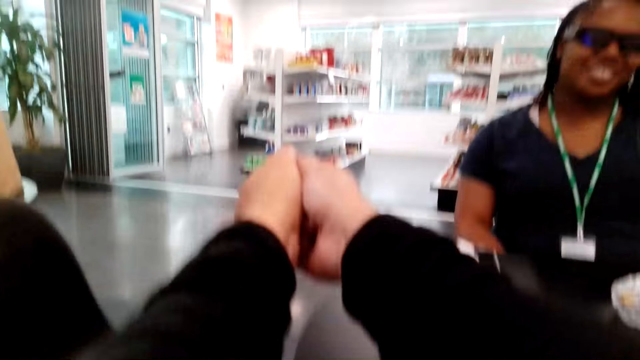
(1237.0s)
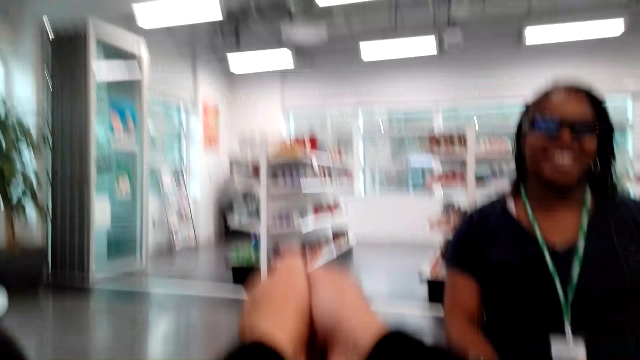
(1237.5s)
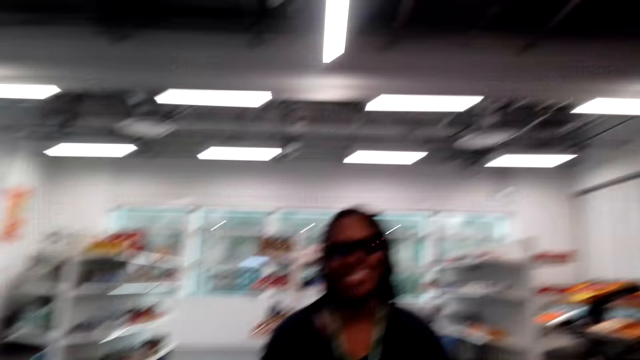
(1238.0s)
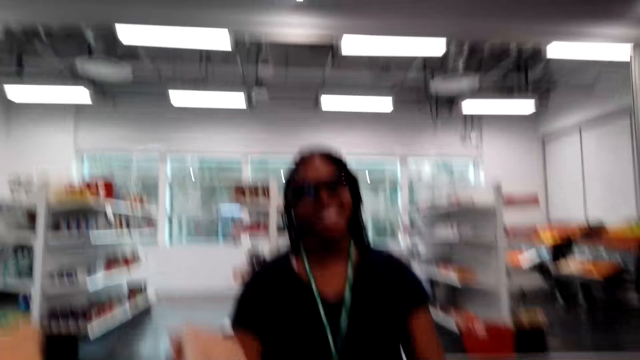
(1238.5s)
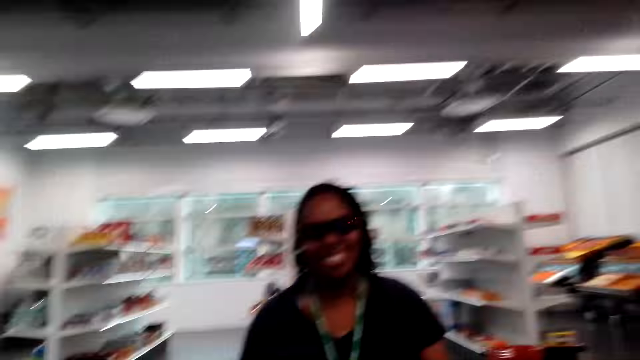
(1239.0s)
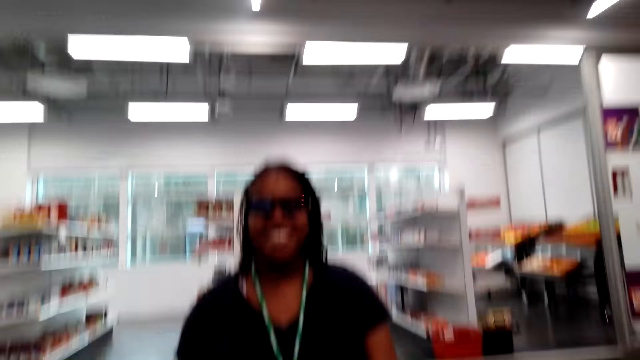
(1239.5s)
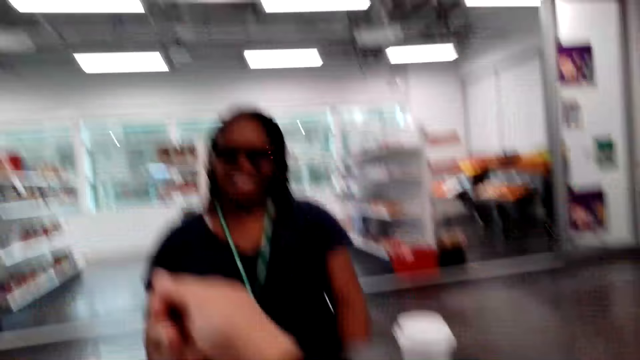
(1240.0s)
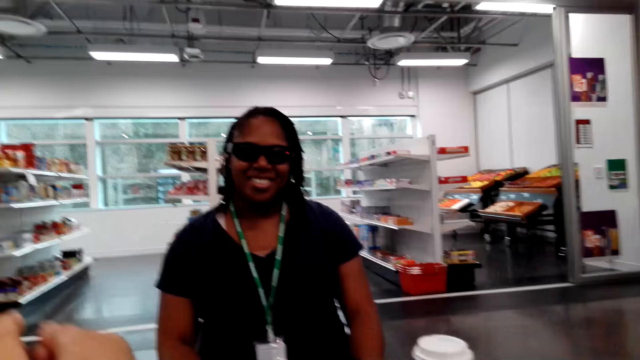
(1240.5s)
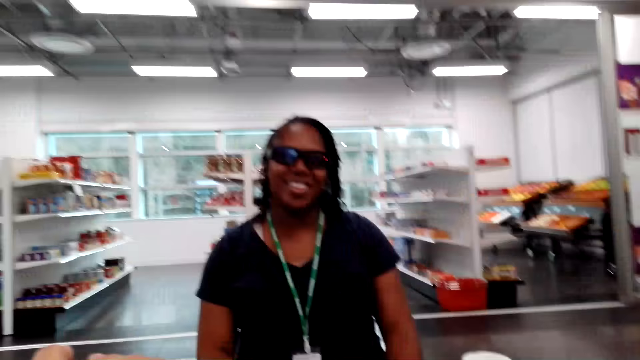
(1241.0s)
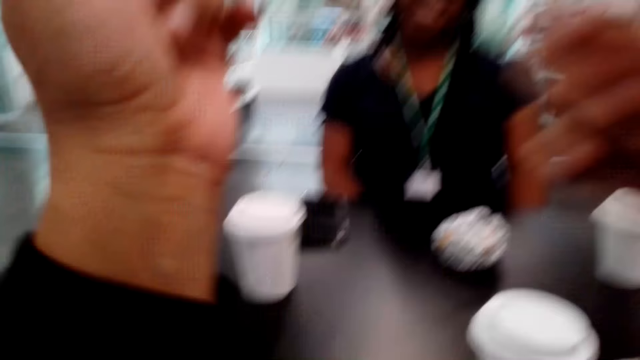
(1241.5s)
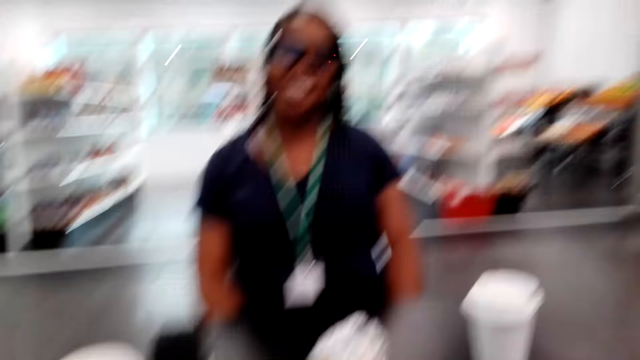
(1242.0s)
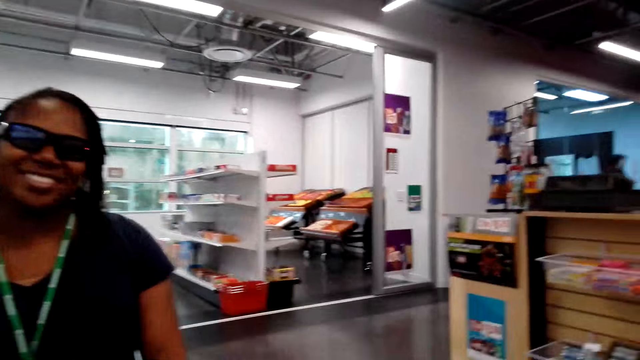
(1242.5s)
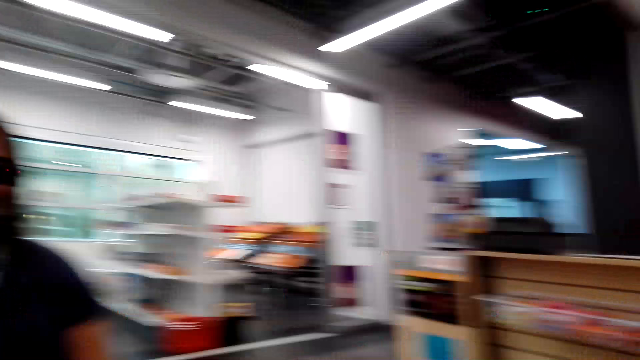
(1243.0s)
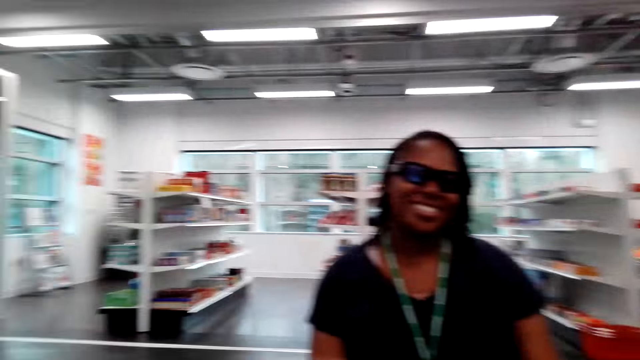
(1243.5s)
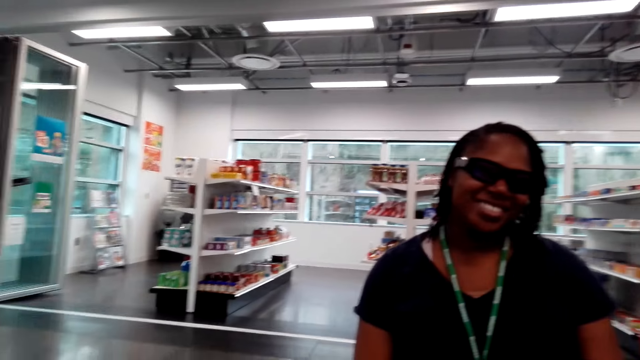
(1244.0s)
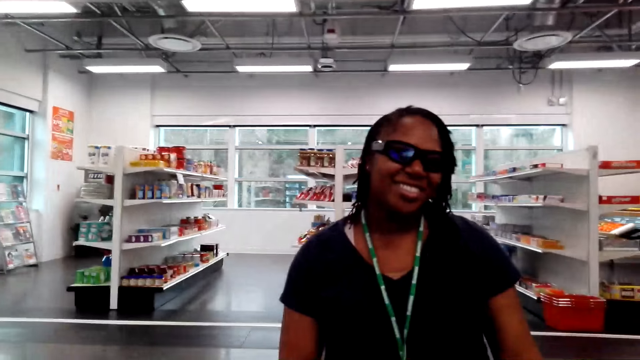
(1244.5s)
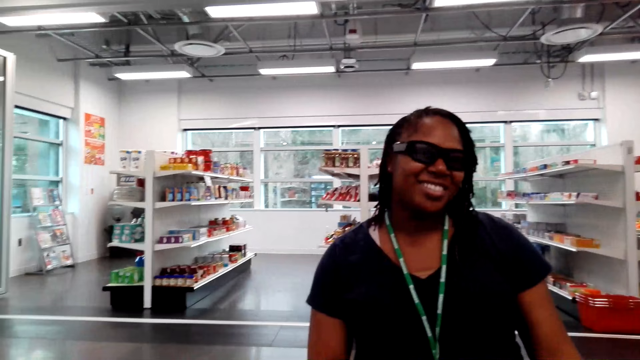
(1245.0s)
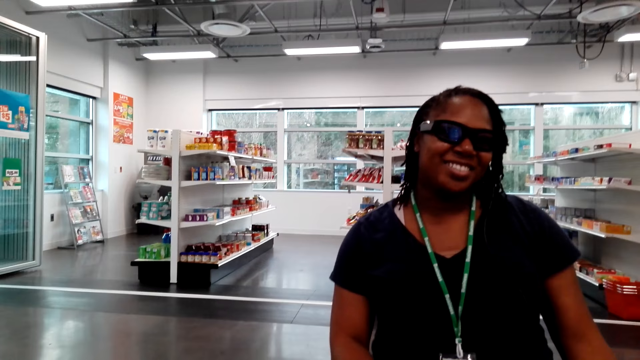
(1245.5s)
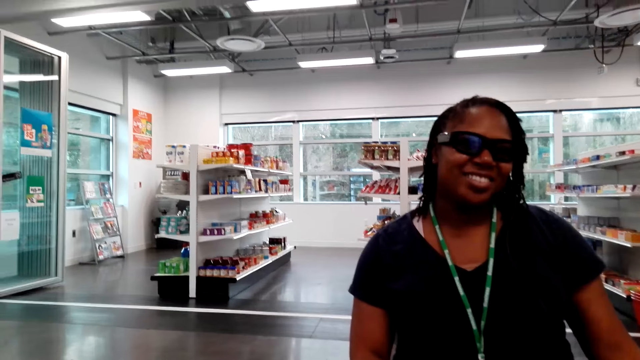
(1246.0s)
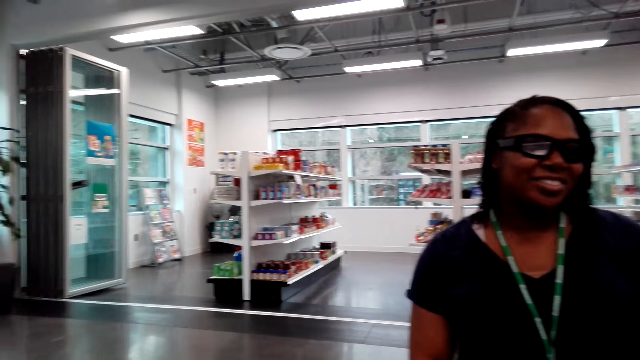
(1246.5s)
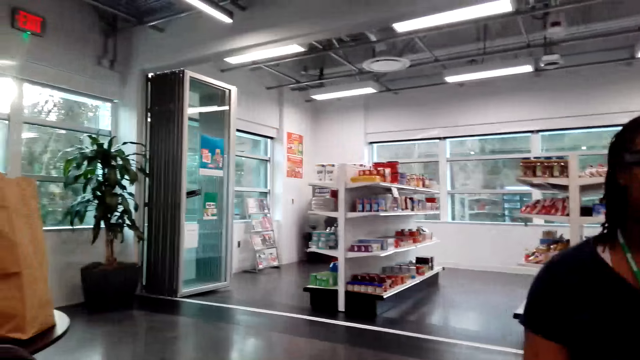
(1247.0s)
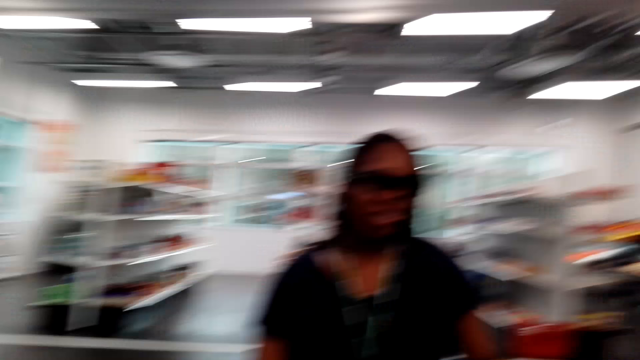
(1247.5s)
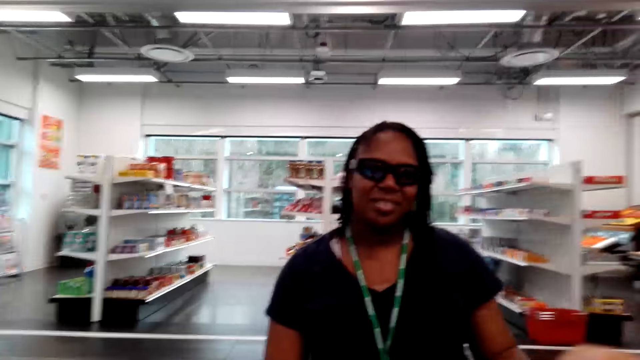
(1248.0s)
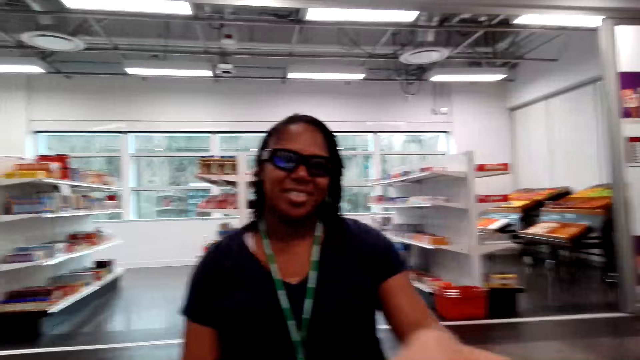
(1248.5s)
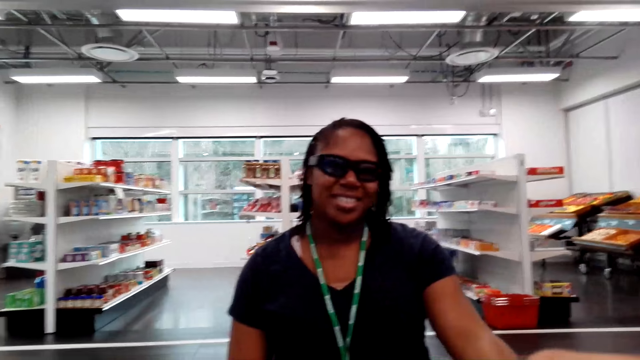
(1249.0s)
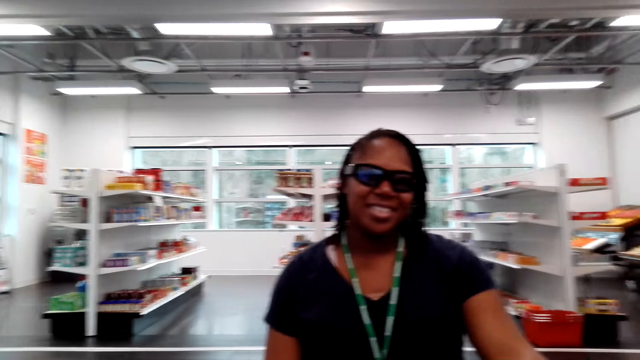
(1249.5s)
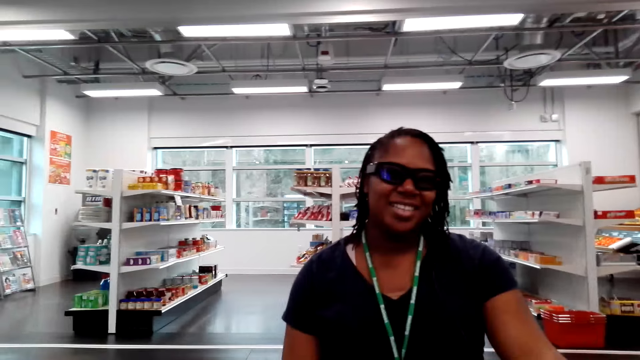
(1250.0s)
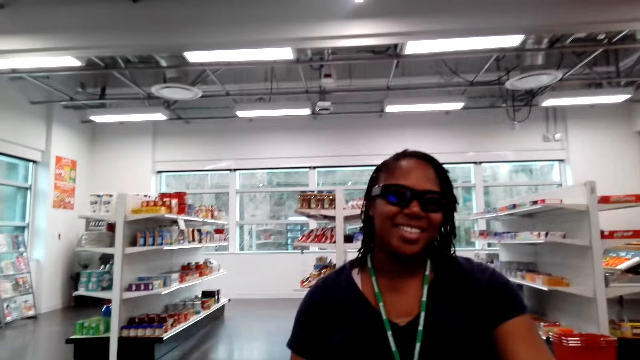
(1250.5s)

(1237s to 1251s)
The camera wearer looks around.

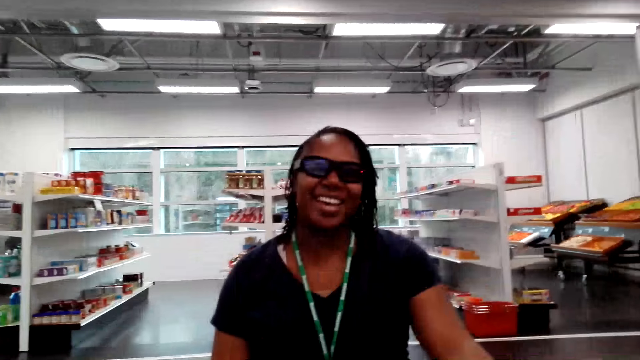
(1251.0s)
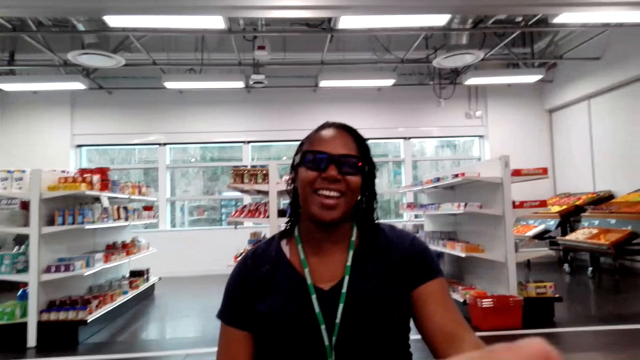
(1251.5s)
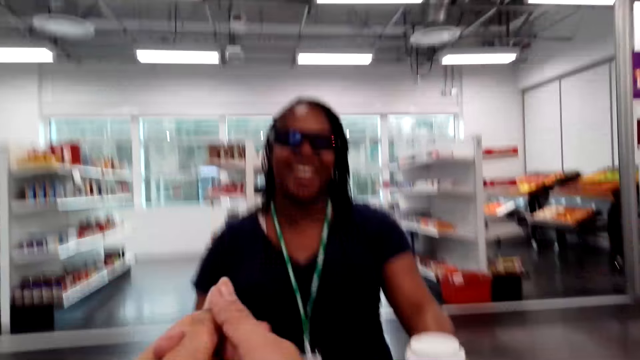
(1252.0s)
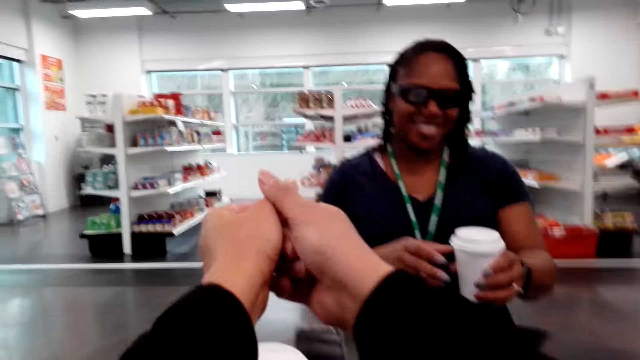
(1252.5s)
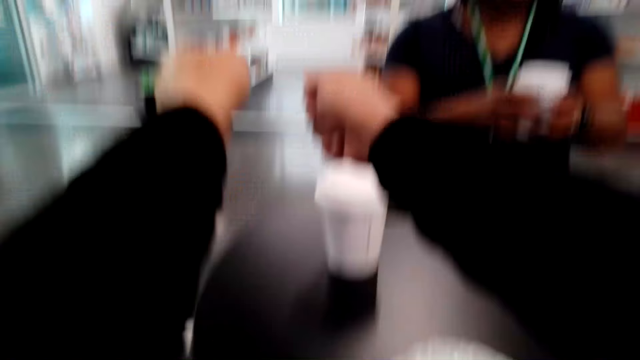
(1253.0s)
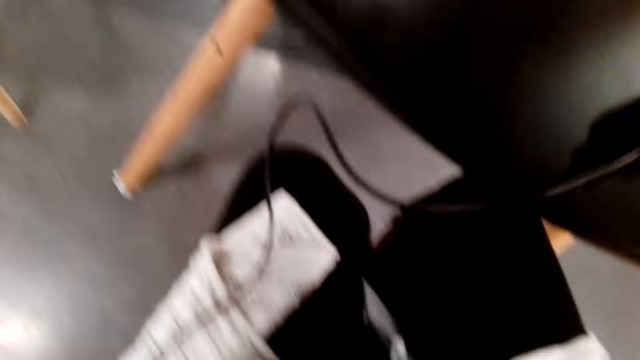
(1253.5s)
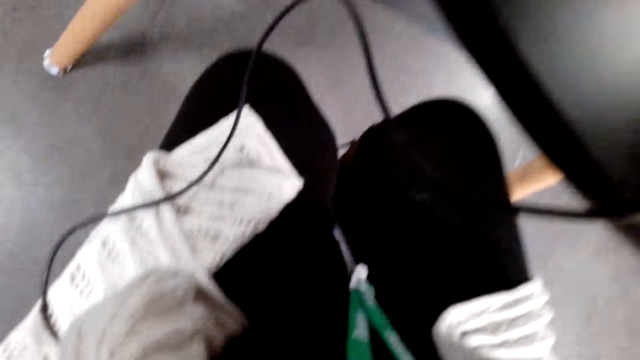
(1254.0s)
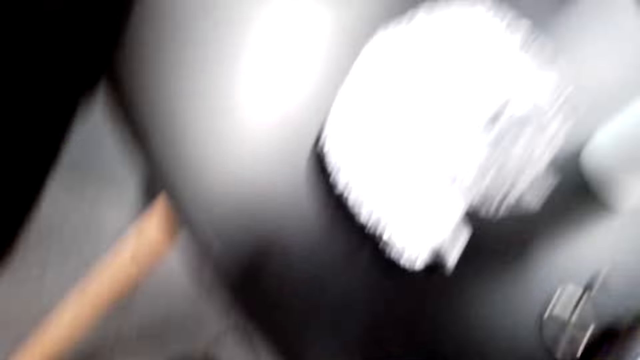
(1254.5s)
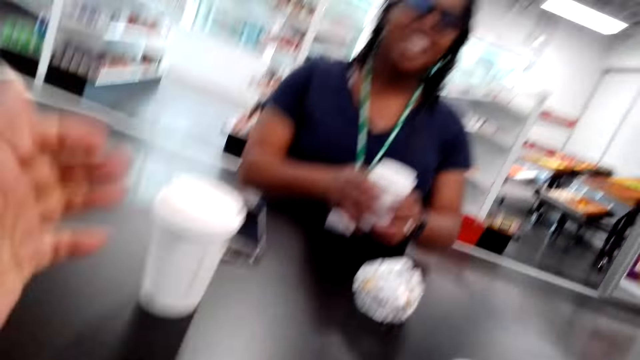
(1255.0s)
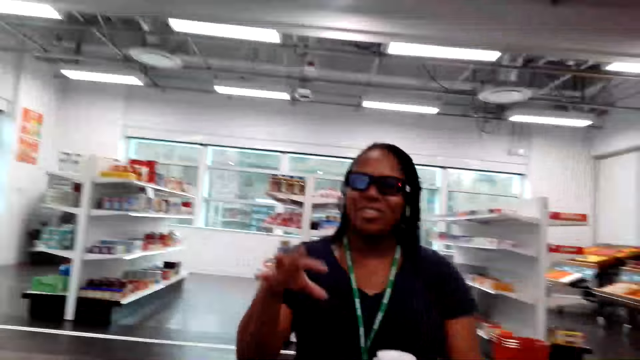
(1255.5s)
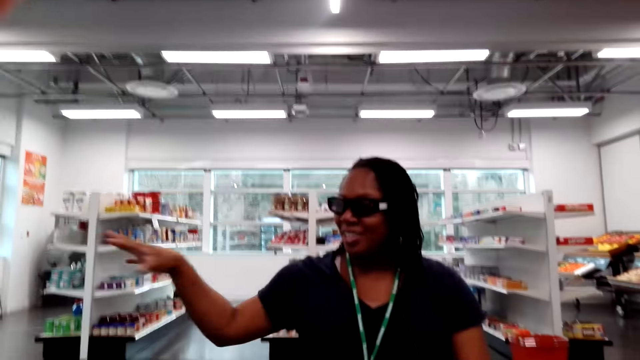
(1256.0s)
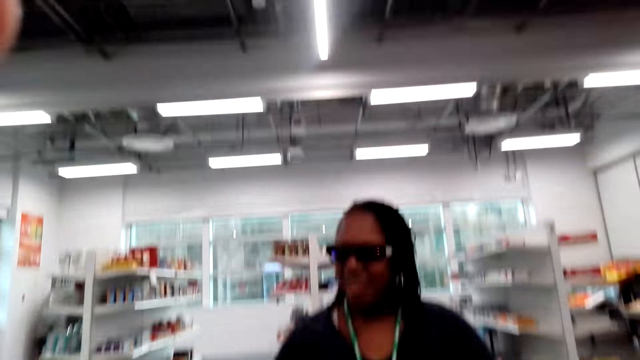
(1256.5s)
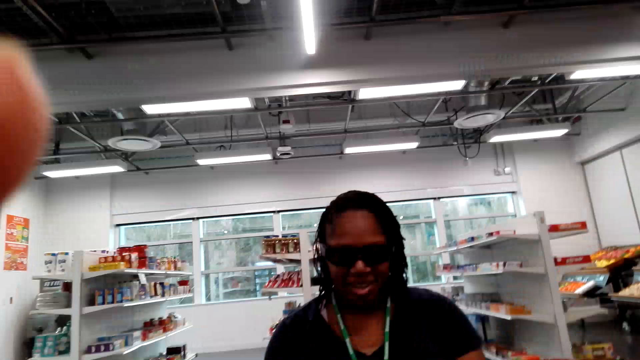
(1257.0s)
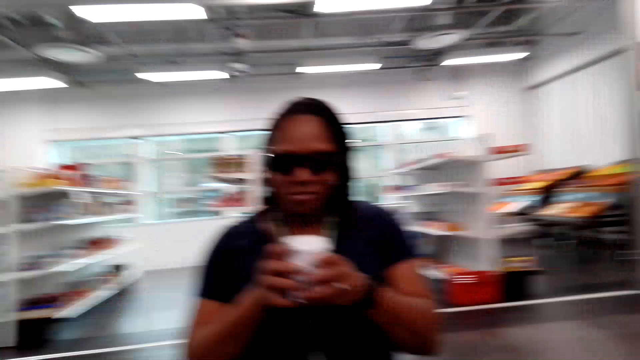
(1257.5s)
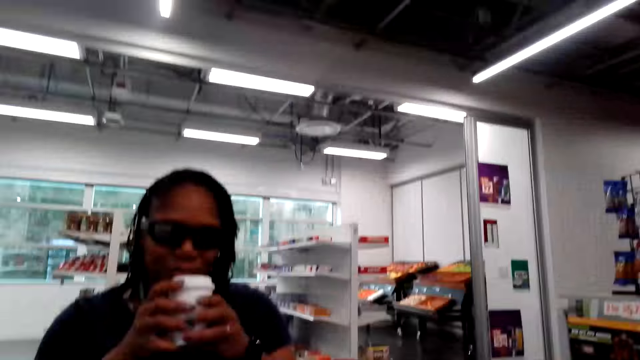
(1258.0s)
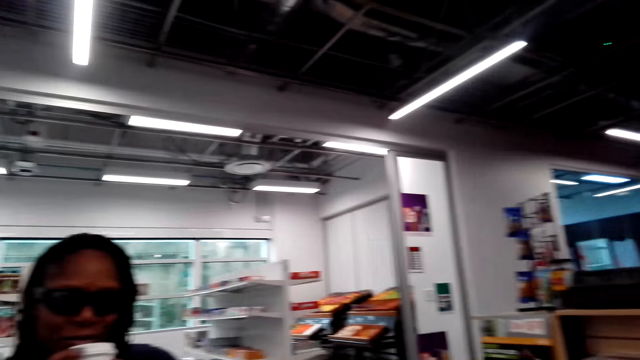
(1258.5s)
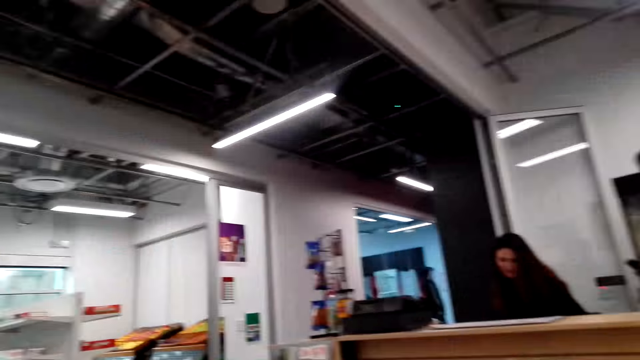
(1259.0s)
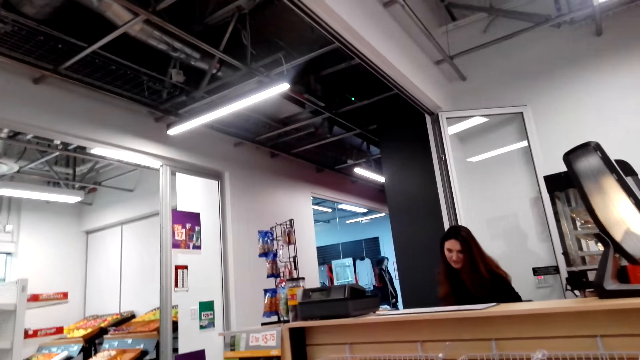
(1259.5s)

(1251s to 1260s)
A woman picks up the coffee. The camera wearer stretches a hand. The woman stretches a hand and drinks the coffee.
